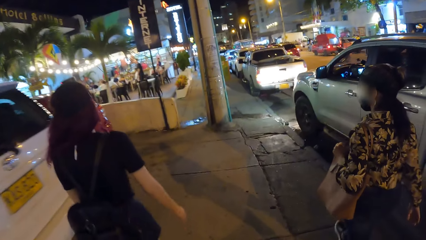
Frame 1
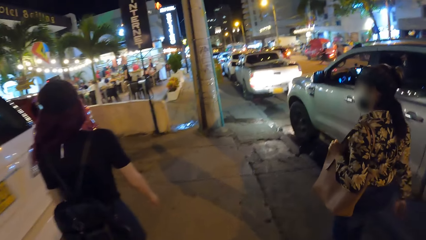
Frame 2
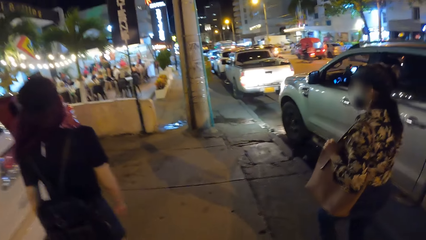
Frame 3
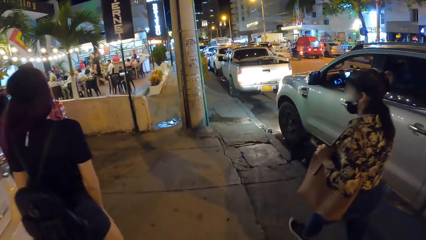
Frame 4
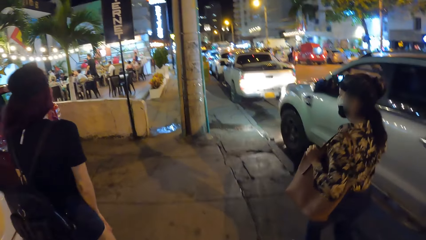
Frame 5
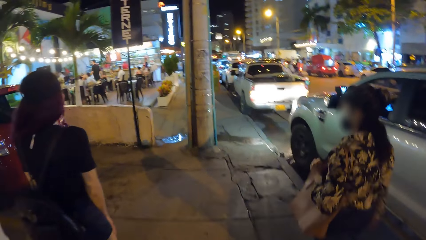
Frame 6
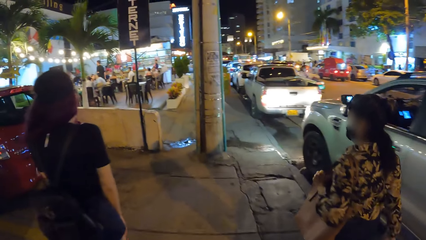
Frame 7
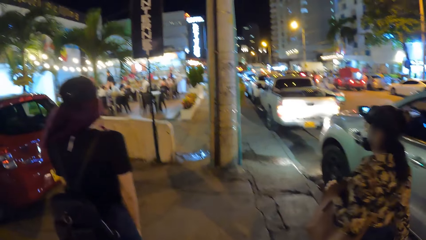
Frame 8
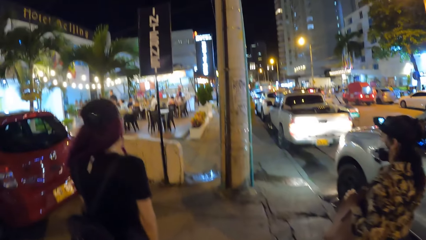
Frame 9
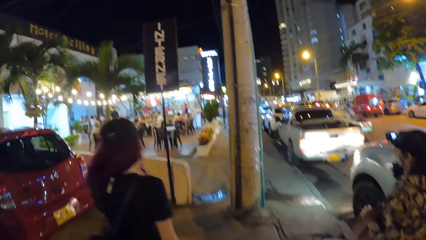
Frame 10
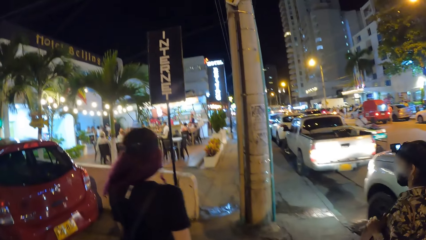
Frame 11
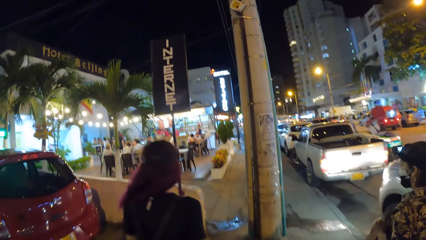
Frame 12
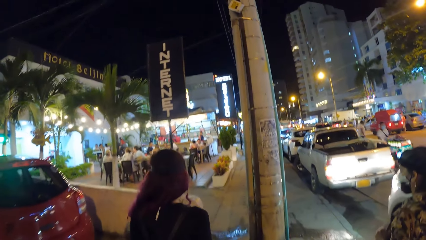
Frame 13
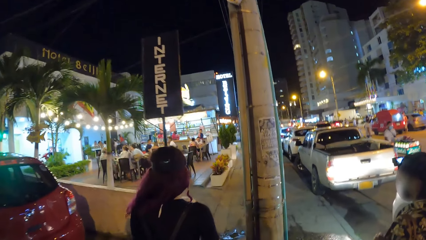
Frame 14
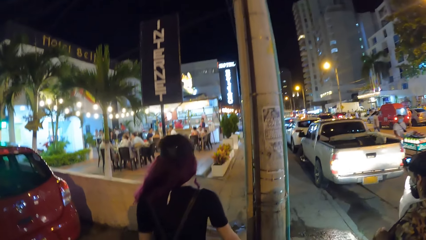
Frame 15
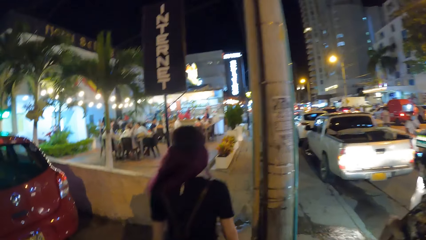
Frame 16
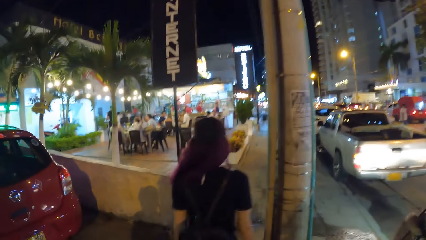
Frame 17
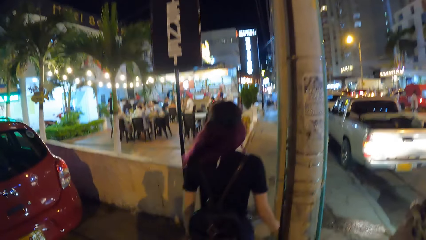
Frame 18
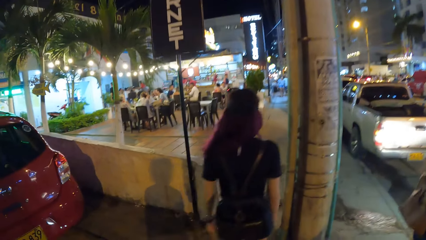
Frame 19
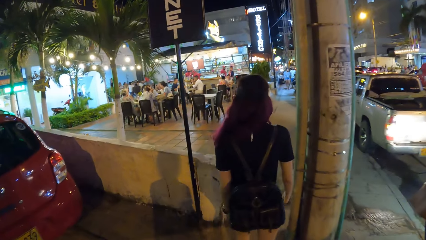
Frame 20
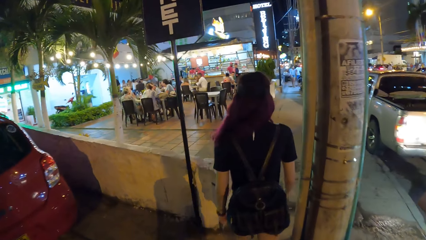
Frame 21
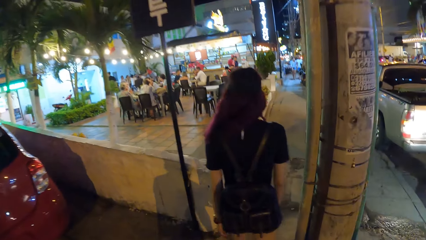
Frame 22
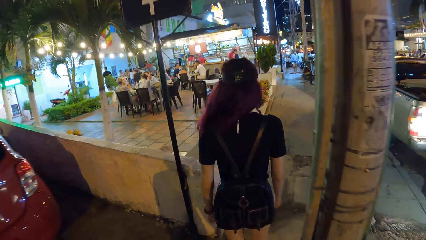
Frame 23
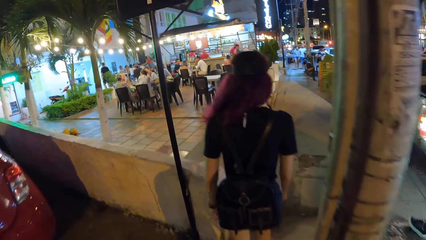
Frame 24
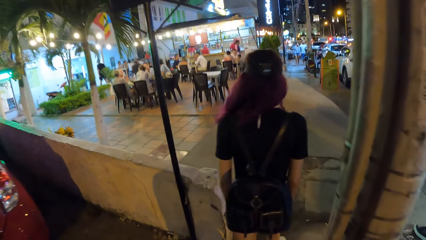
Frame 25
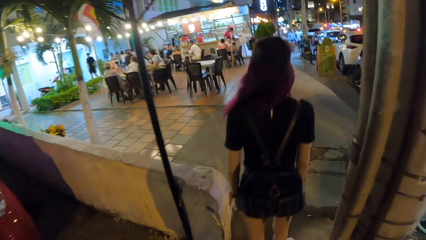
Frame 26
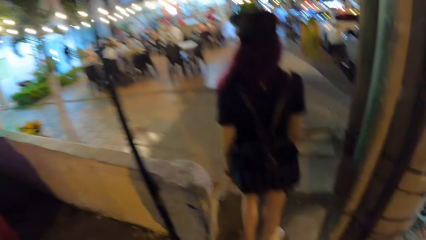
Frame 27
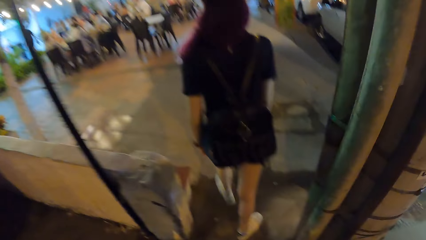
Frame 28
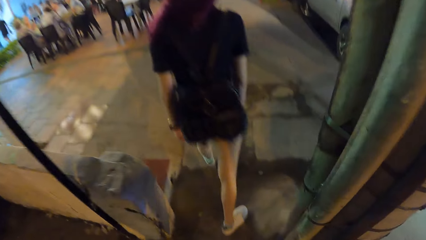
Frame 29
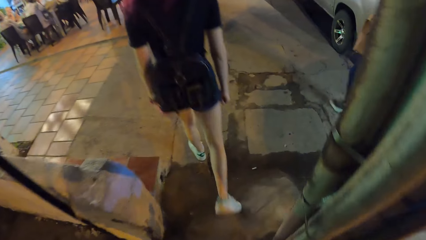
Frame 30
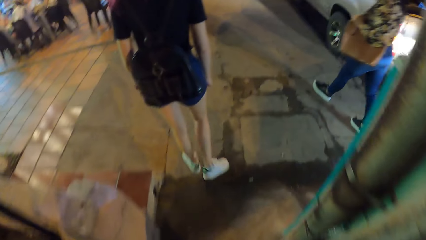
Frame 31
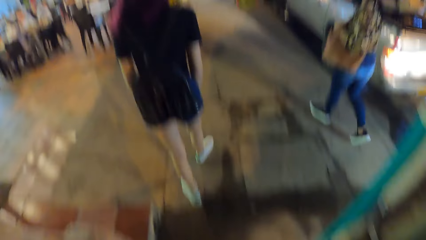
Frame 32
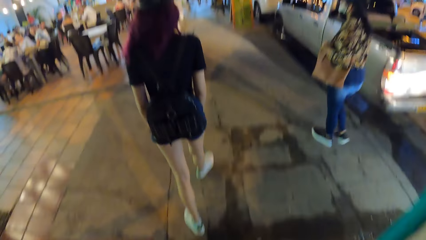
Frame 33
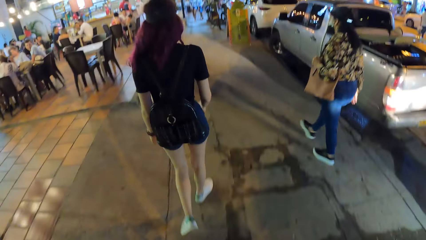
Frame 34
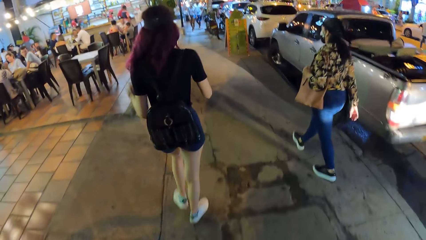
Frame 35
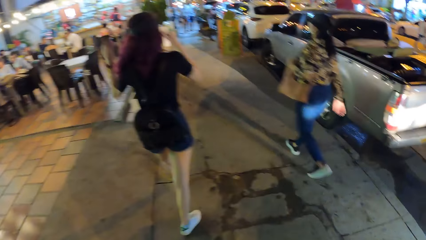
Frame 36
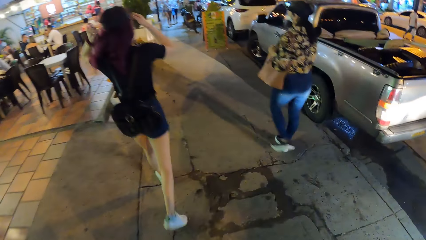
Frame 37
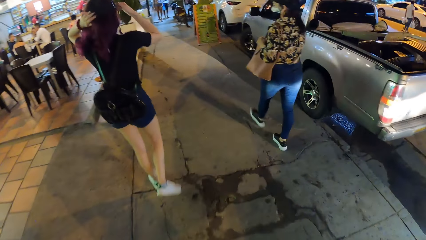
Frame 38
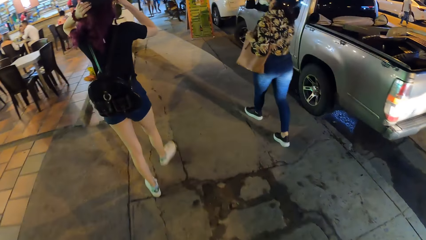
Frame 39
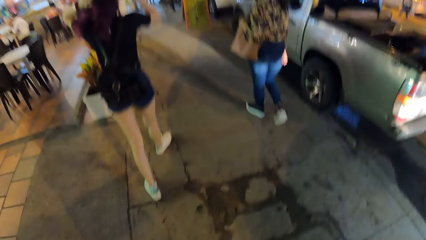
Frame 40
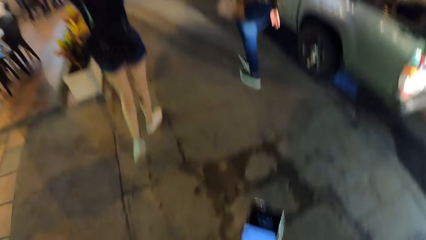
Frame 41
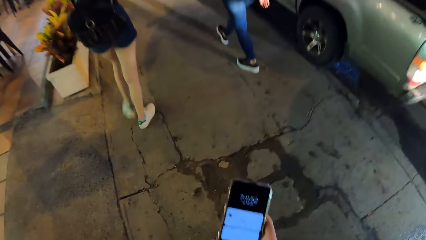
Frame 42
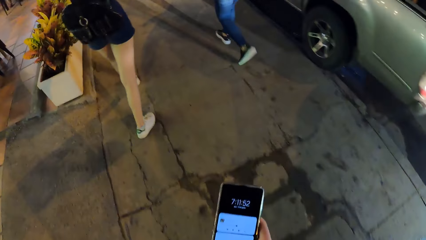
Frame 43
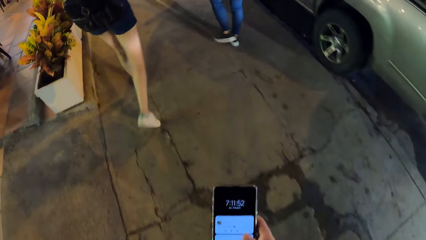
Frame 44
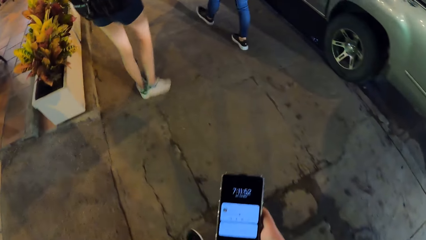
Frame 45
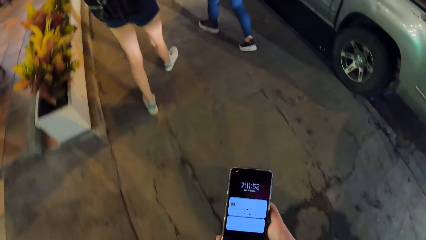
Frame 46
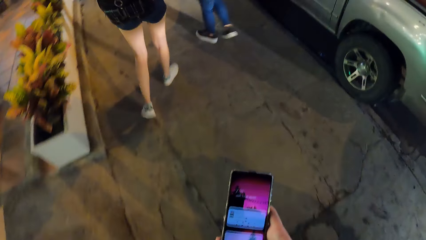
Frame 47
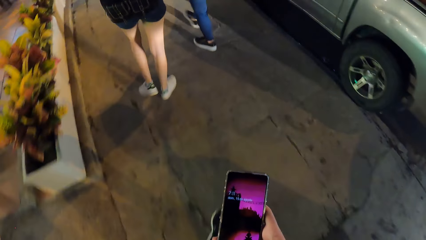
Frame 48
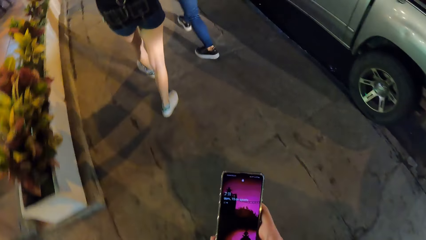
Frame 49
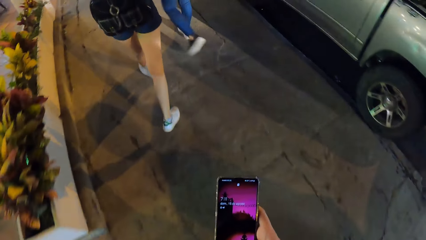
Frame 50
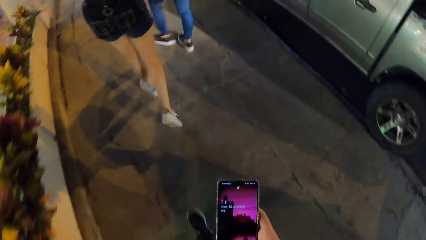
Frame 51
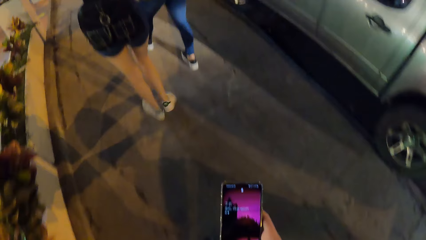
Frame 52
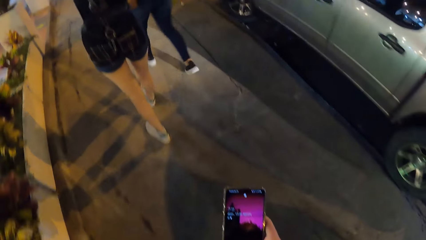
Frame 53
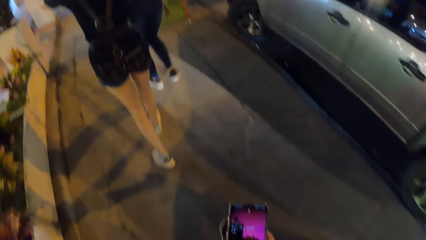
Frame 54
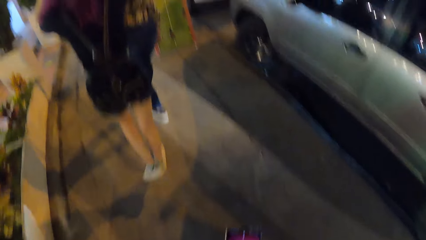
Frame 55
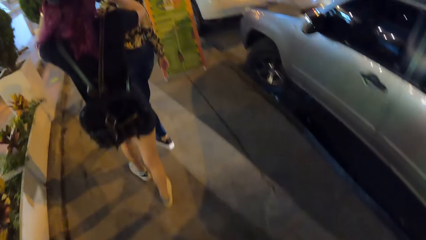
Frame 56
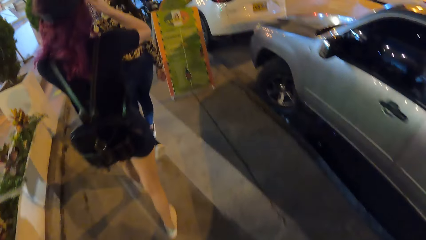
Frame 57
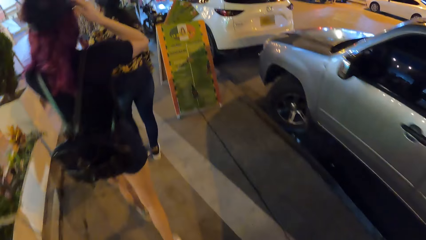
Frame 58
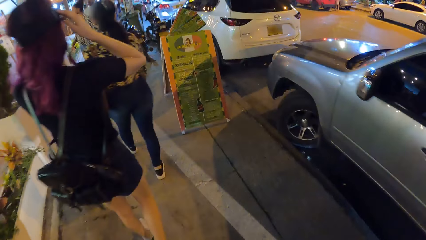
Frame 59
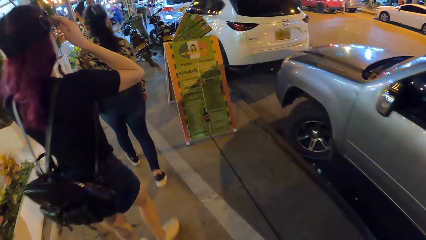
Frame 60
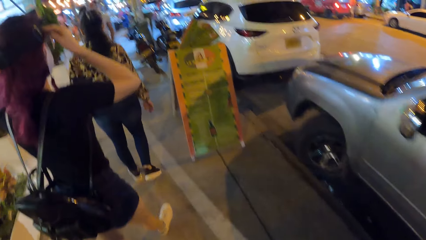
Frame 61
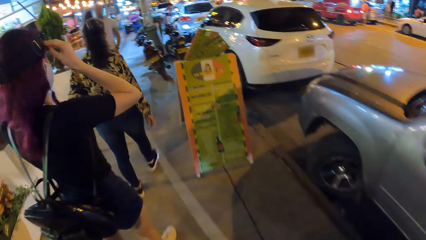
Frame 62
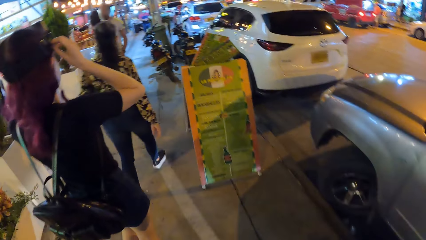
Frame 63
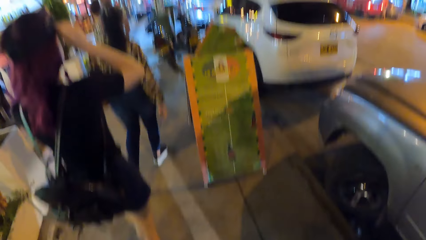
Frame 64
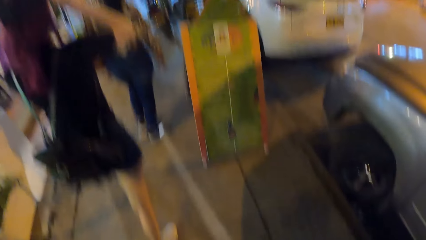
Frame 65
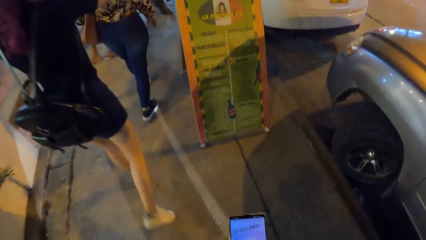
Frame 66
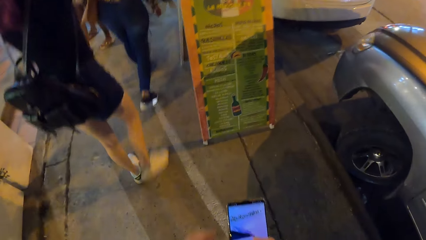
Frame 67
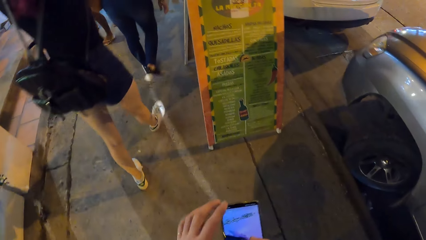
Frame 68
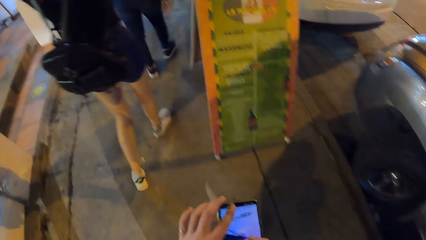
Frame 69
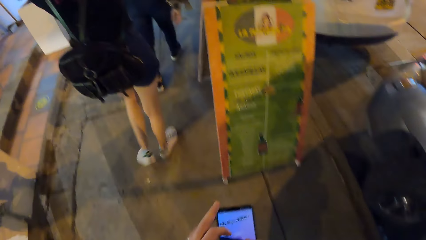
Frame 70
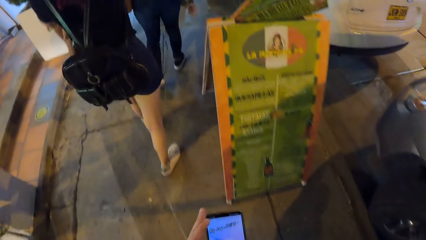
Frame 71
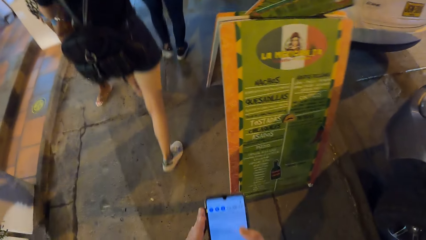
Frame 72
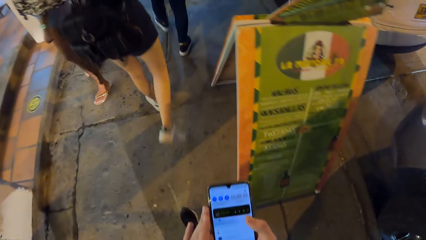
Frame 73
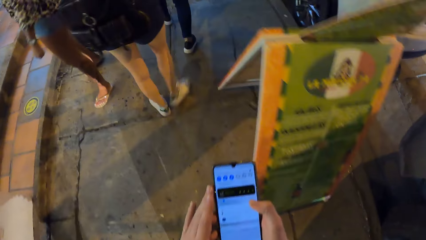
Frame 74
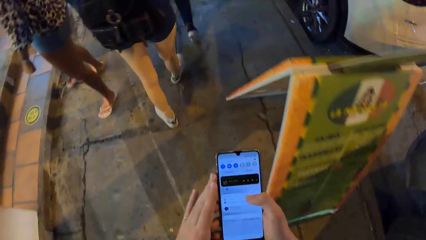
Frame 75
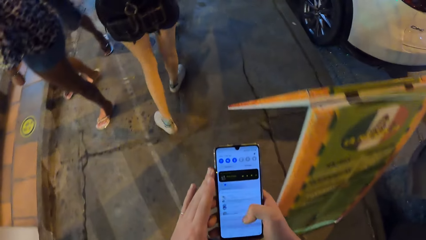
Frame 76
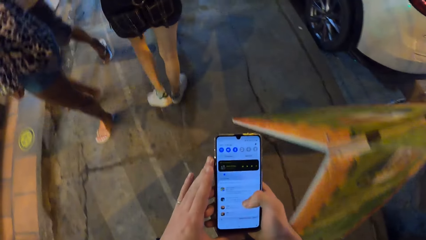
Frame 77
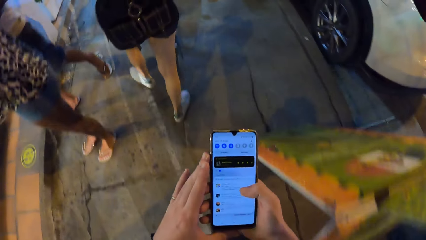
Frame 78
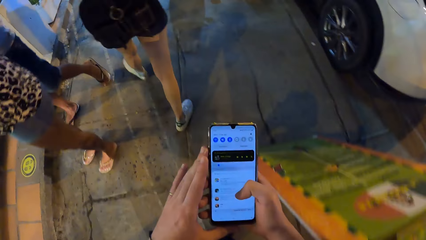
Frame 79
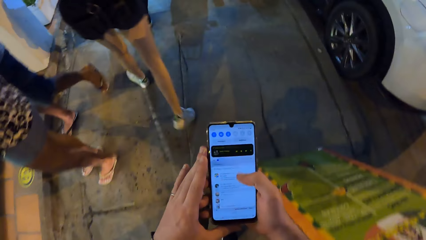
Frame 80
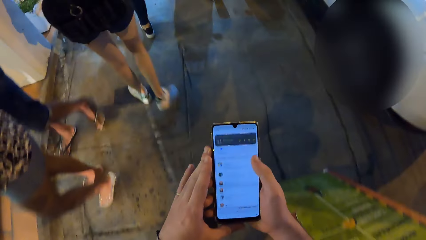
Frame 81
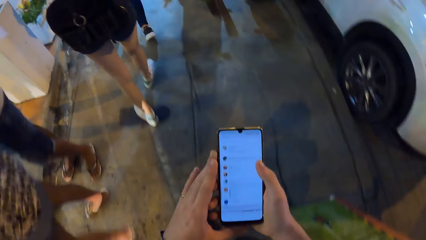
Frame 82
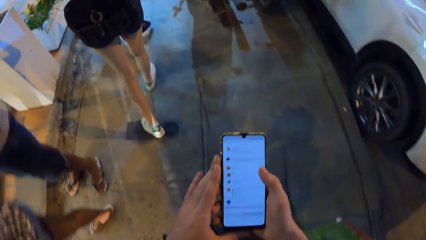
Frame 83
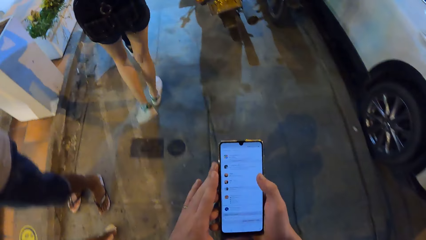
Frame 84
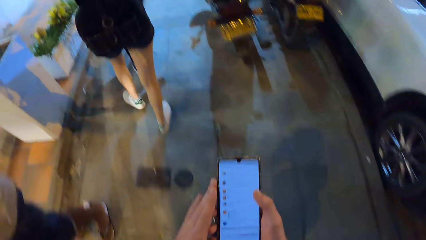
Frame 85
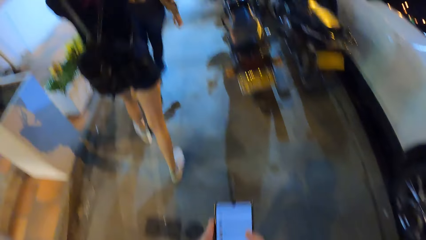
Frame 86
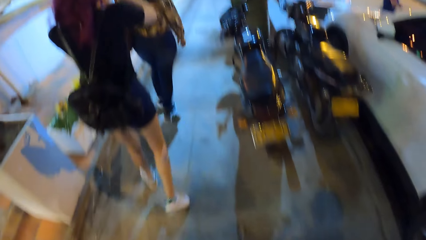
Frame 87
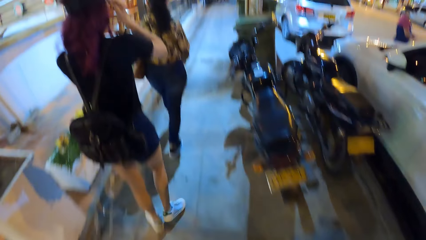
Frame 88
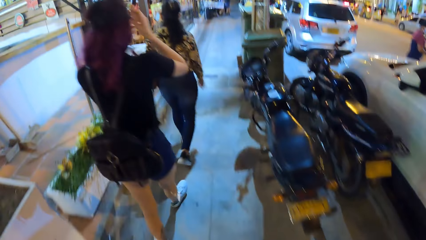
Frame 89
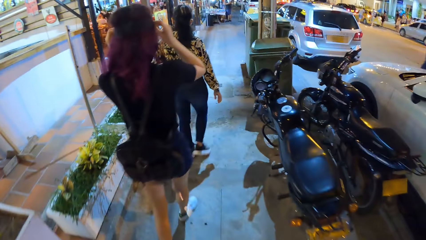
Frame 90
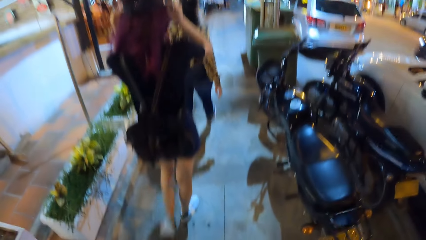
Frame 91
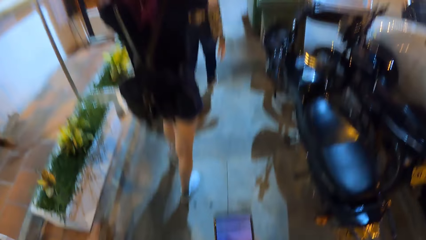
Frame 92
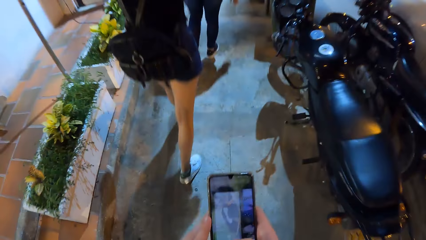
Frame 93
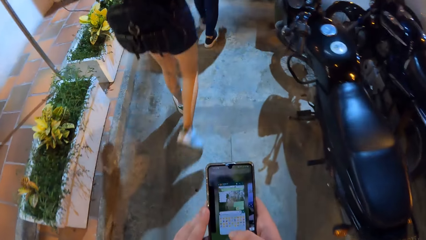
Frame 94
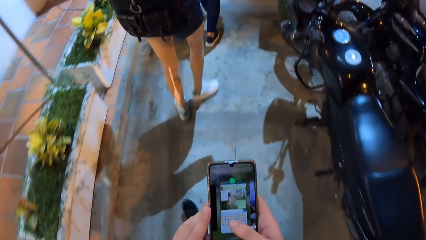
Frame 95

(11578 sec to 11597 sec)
The woman adjusts the head strap camera mount on her head with both hands. The camera wearer operates a phone with her right hand. She walks on the streets and checks the phone. She operates the phone with both hands.
